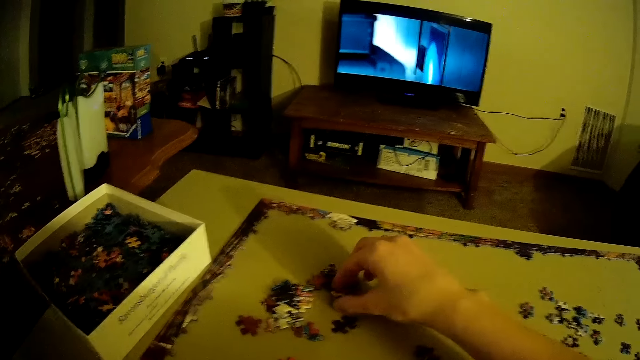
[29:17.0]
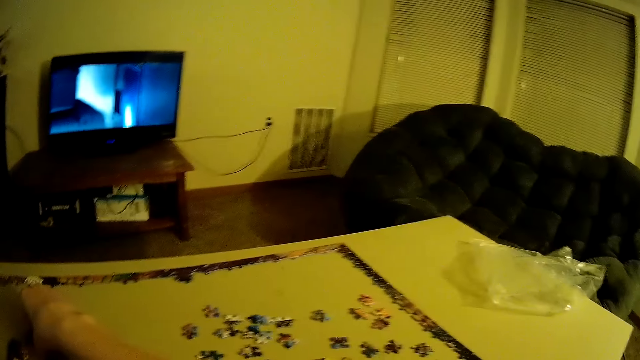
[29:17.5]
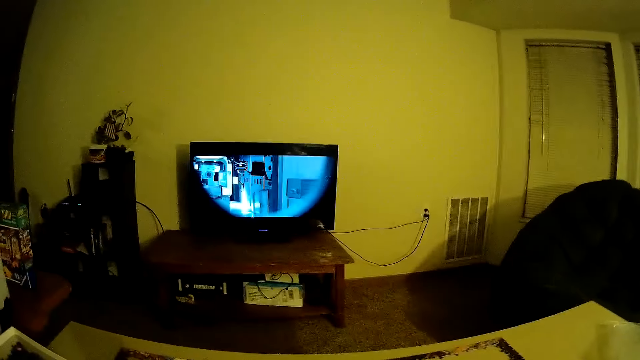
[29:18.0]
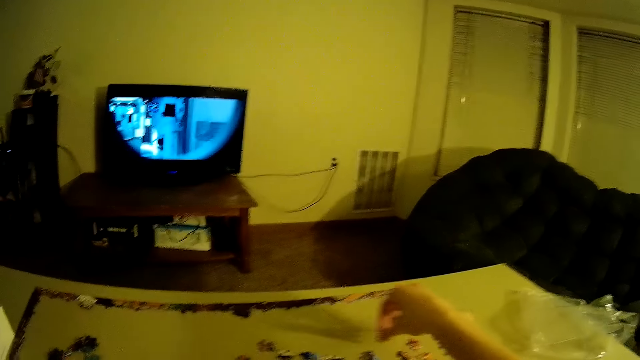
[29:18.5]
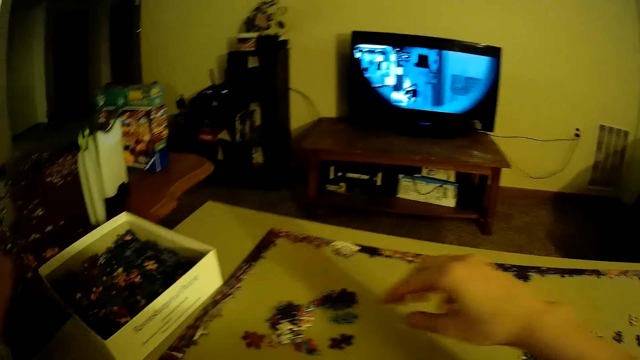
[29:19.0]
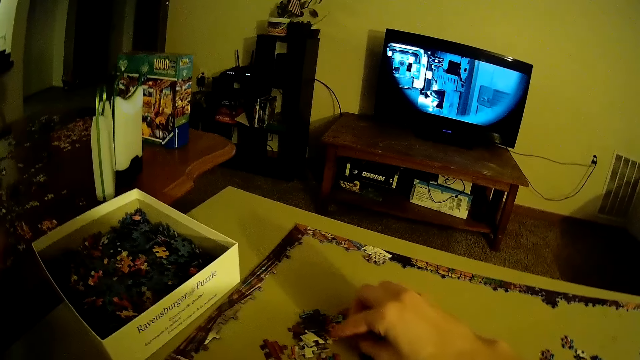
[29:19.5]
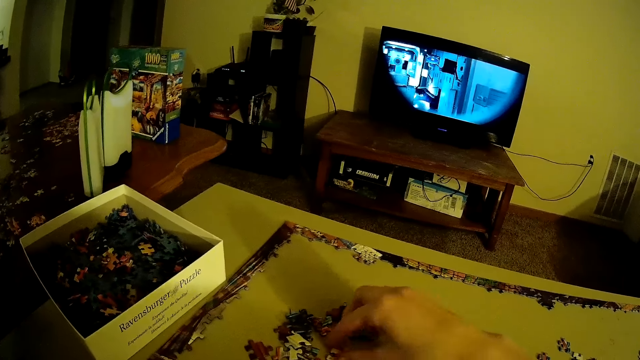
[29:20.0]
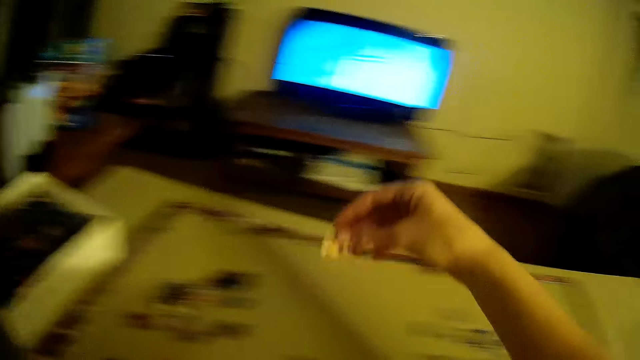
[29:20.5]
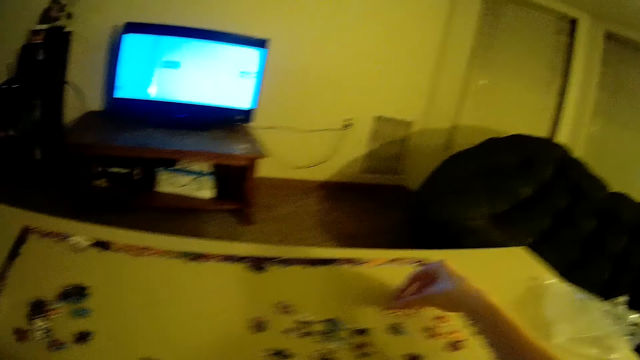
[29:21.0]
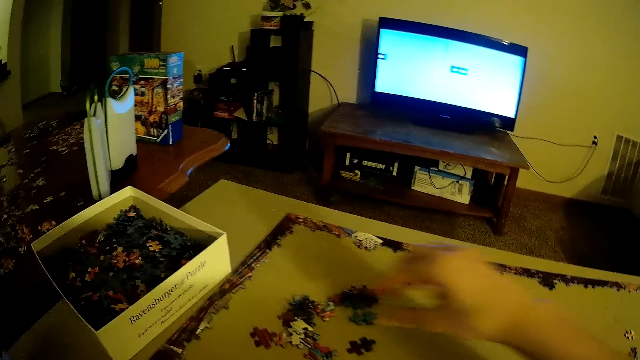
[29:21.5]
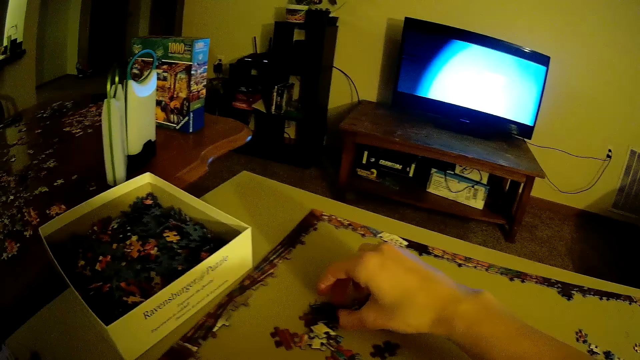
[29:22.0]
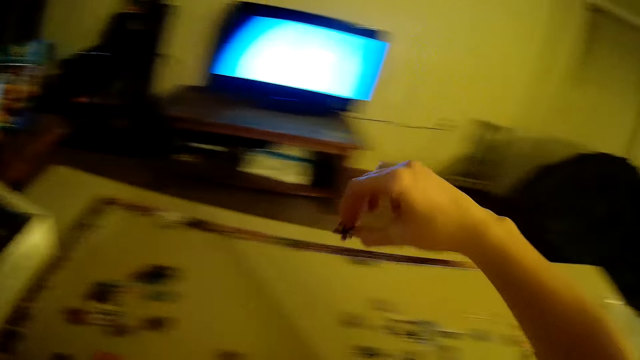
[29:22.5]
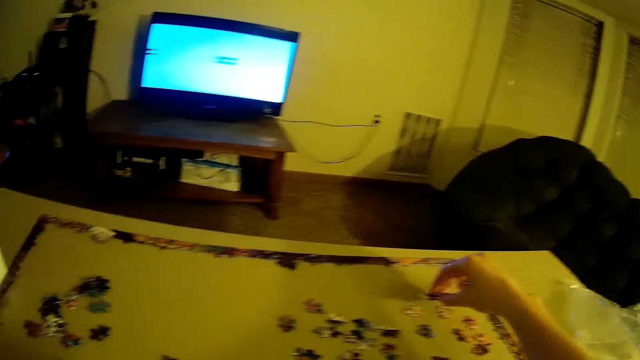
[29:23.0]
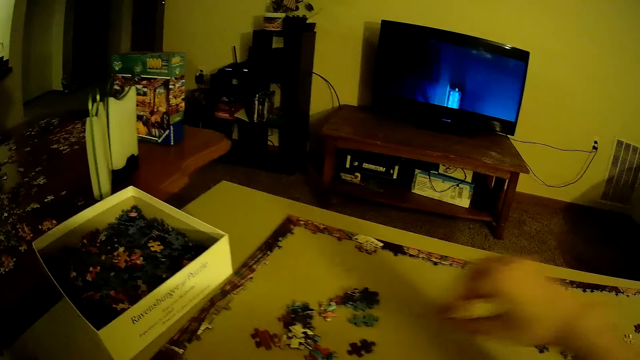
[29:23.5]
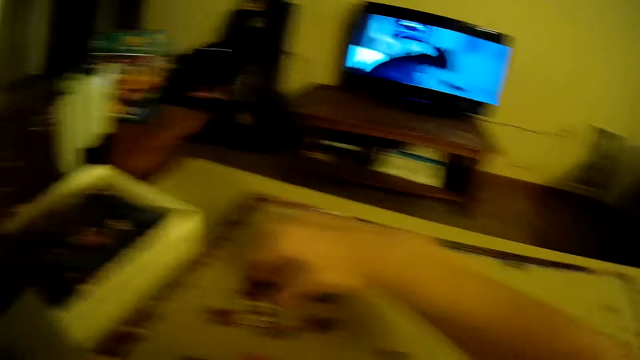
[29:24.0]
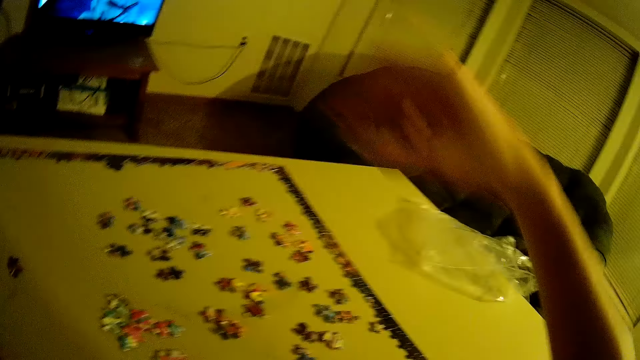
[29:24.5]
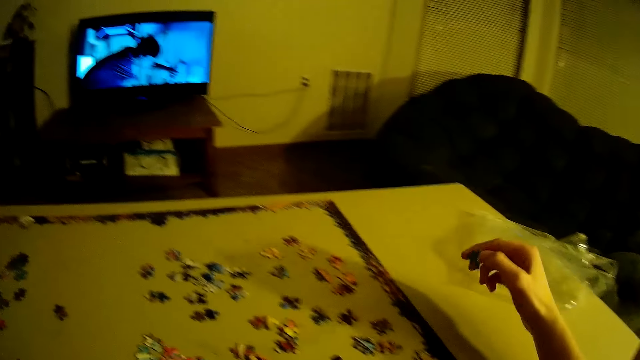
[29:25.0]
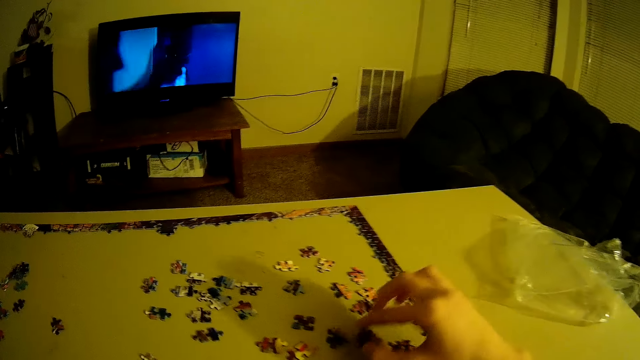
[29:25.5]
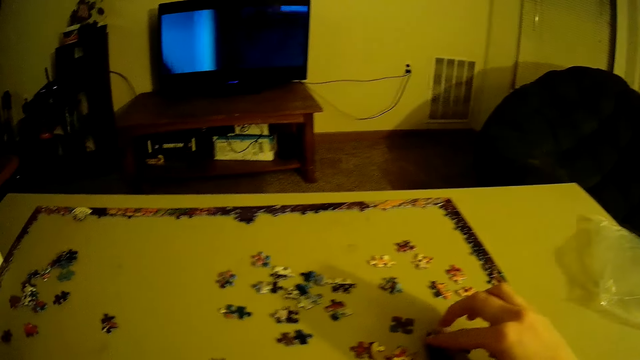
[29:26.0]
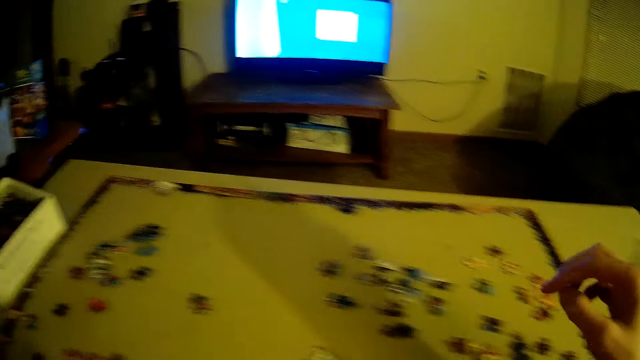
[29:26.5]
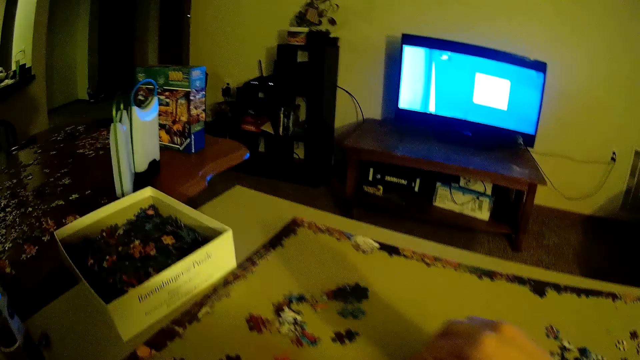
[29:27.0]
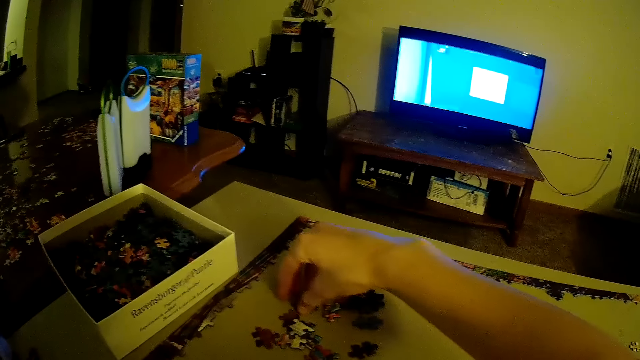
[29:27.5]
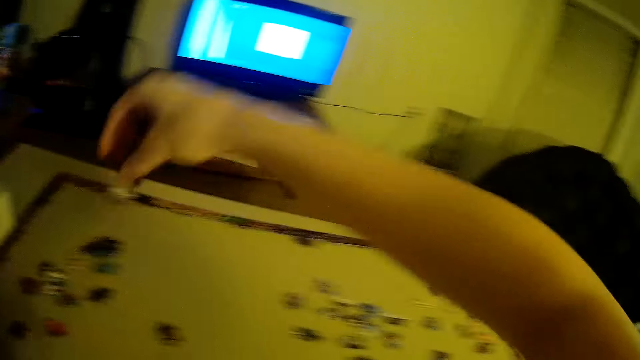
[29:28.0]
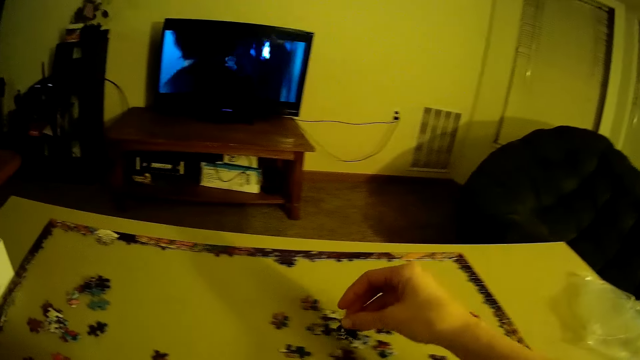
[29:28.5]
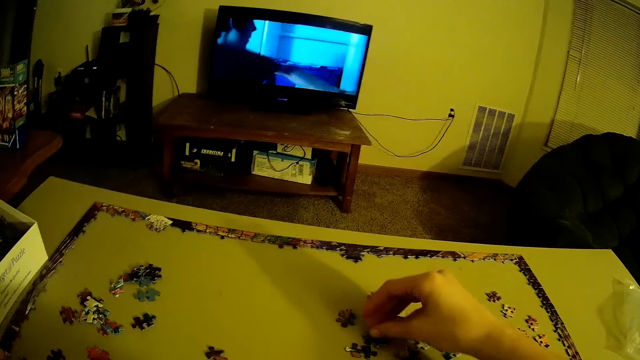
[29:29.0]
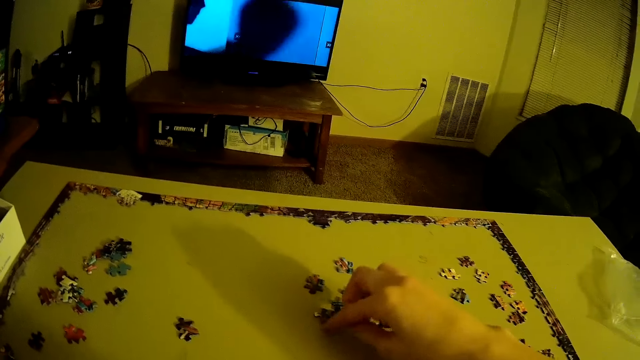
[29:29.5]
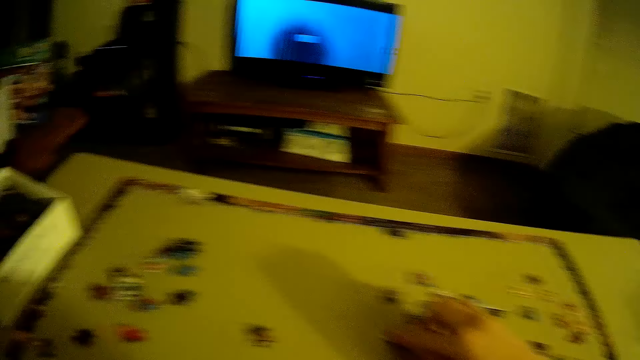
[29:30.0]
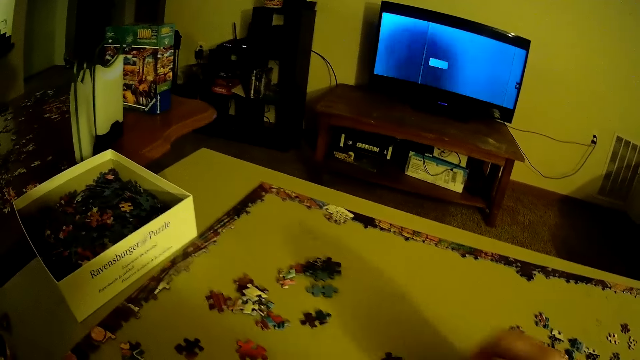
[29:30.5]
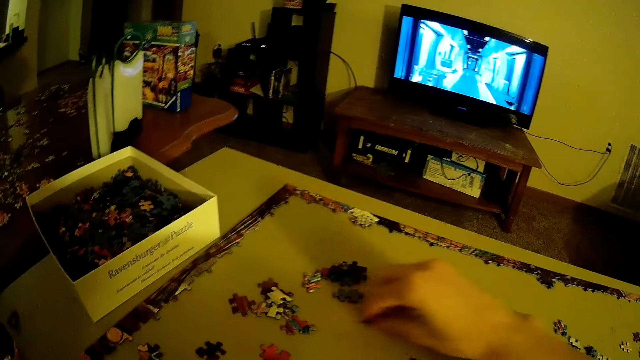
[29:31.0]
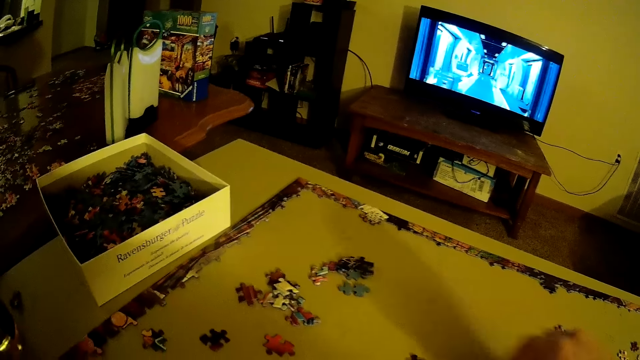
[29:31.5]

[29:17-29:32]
The camera wearer picks up a card. They place the card on the table. They pick up a card. They place the card on the table. They pick up a card. They place the card on the table. They pick up a card. They place the card on the table. They pick up a card. They place the card on the table.

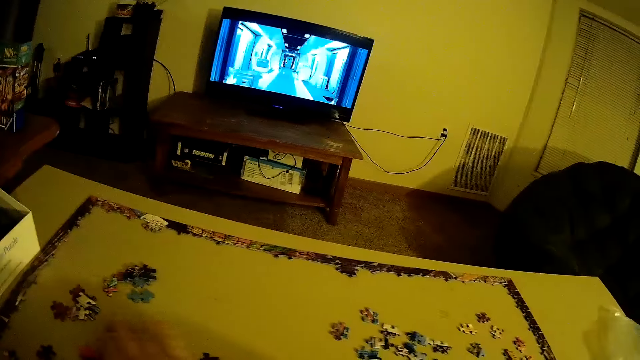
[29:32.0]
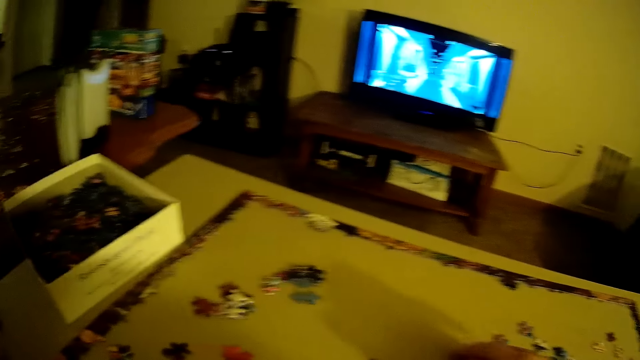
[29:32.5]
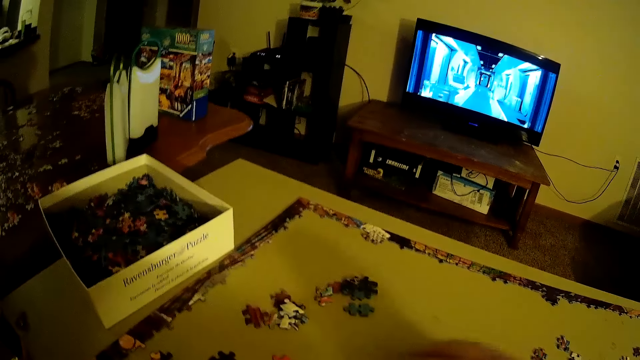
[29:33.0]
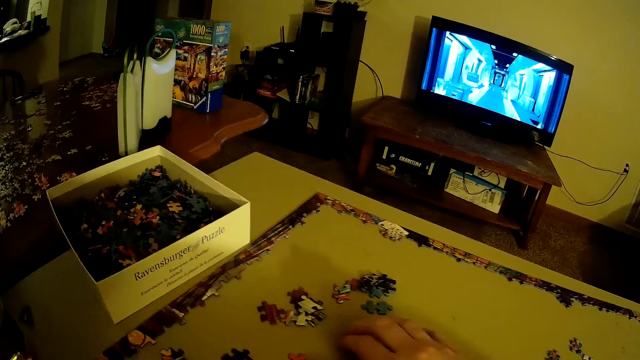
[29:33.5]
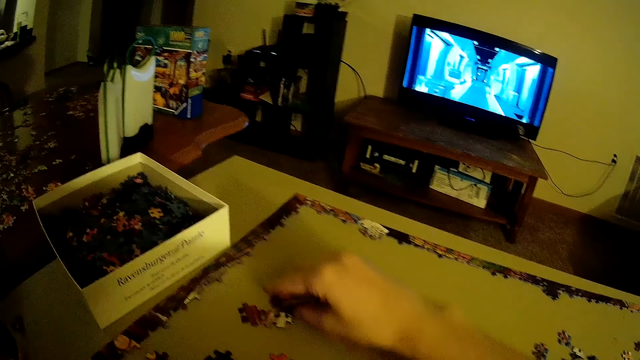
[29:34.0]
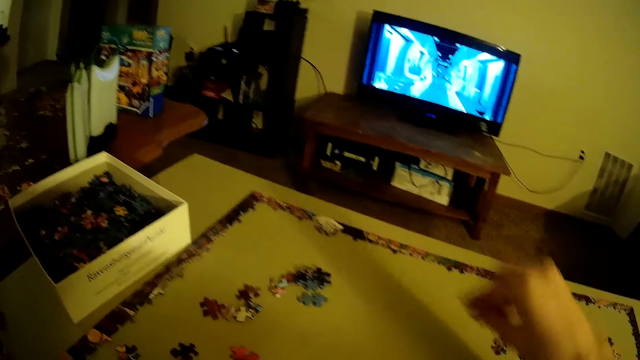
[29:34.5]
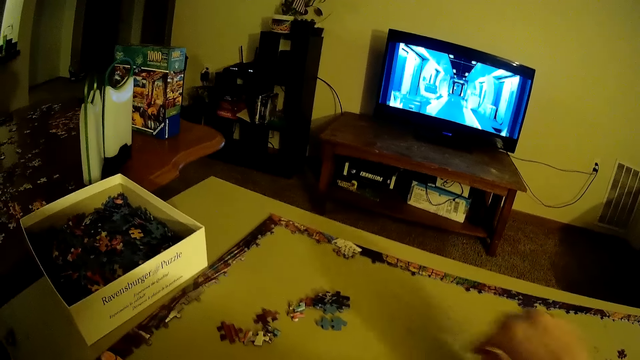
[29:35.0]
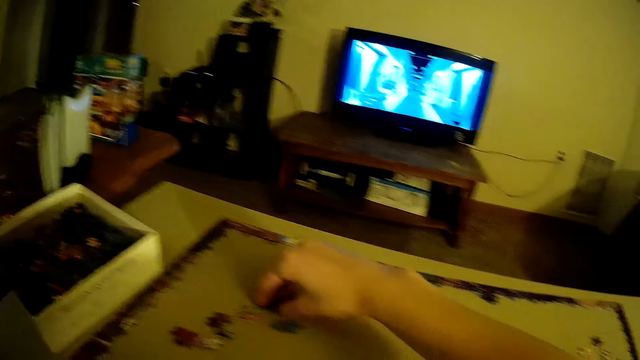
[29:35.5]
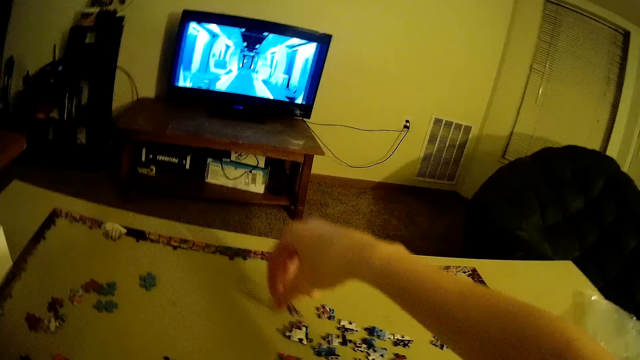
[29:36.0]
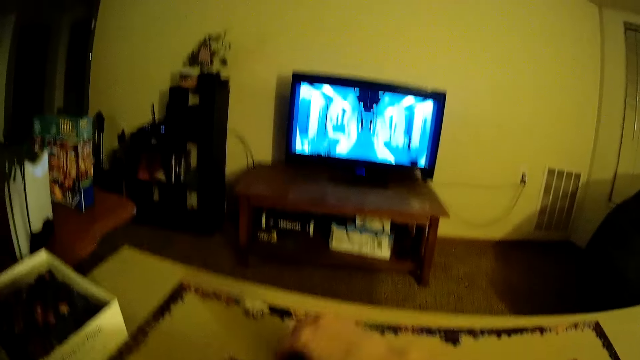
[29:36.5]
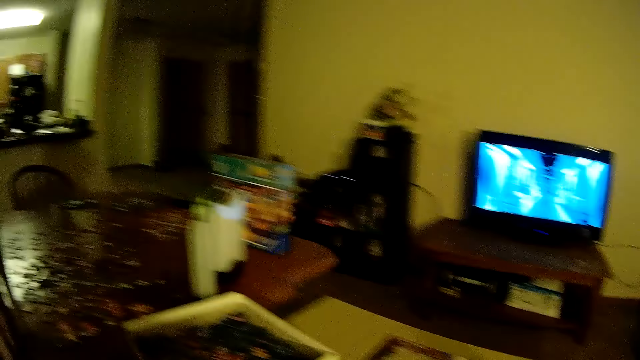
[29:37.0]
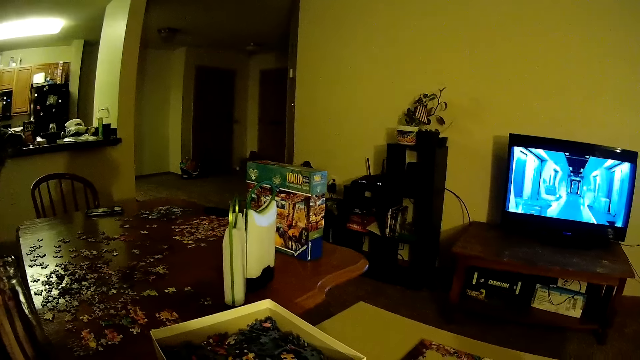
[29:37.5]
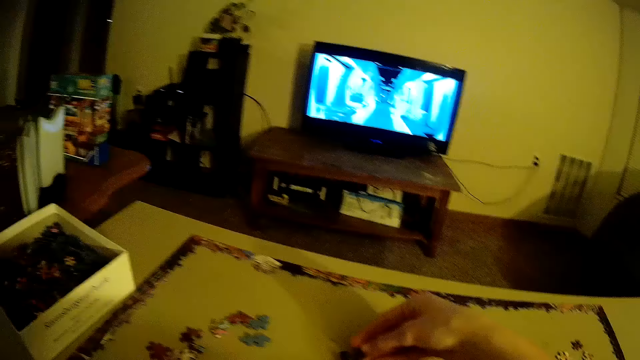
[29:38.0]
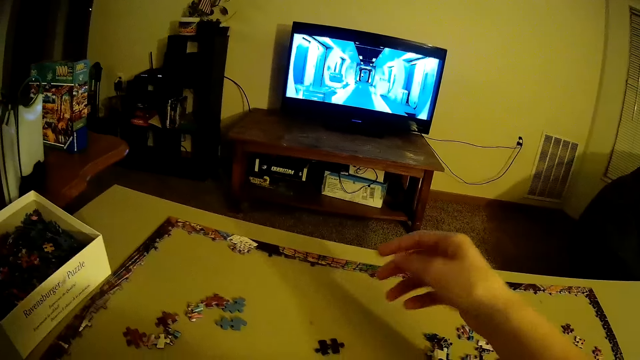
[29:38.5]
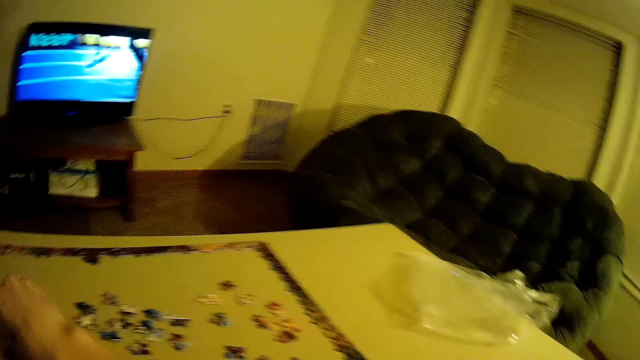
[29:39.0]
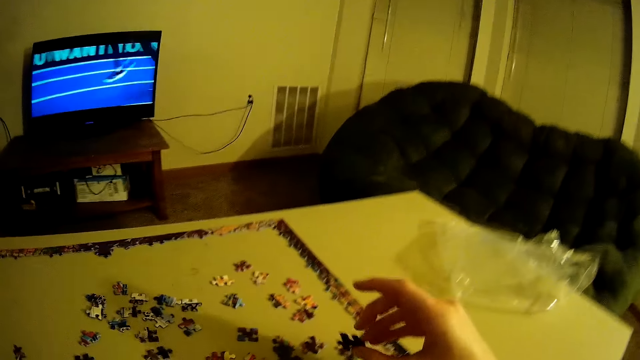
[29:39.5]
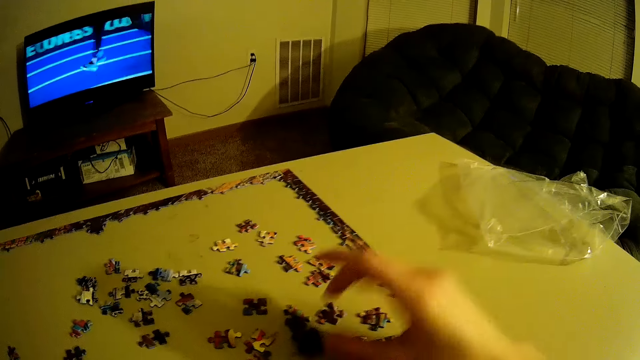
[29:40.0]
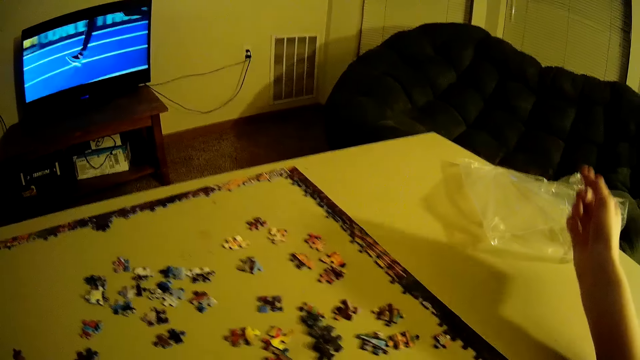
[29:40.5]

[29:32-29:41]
The camera wearer picks up a card. They place the card on the table. They pick up a card. They place the card on the table.
